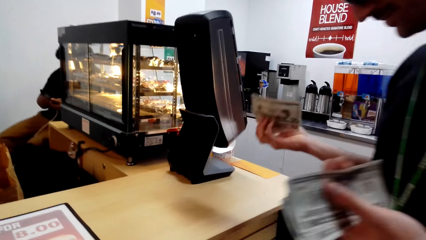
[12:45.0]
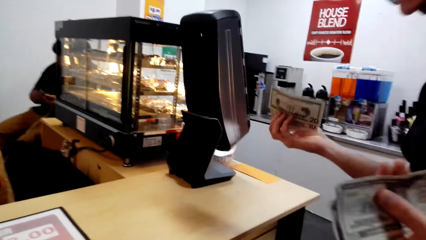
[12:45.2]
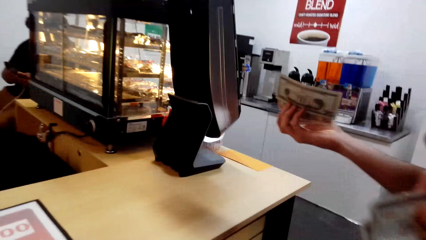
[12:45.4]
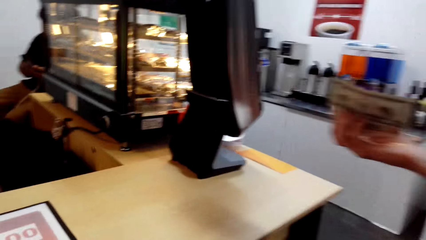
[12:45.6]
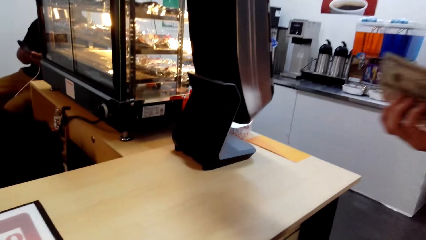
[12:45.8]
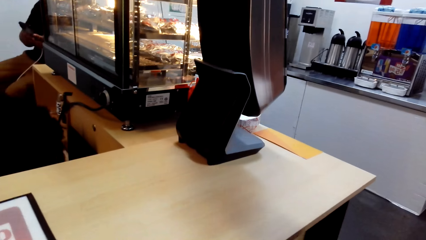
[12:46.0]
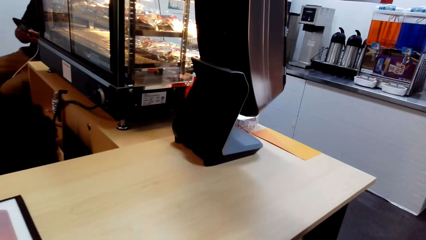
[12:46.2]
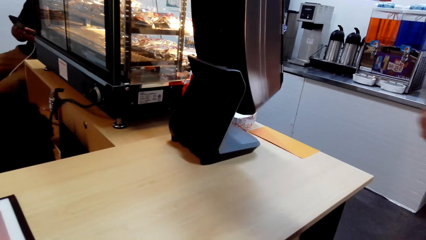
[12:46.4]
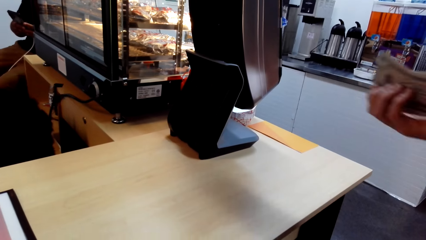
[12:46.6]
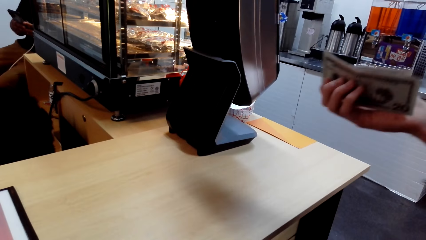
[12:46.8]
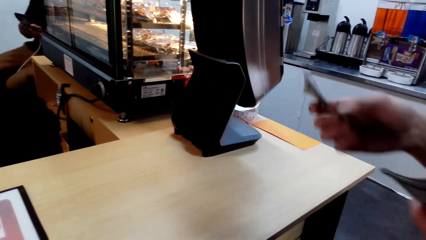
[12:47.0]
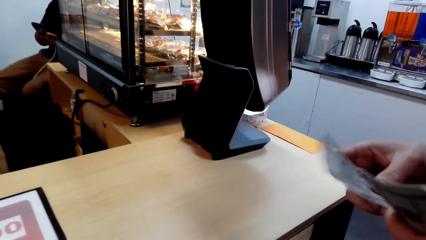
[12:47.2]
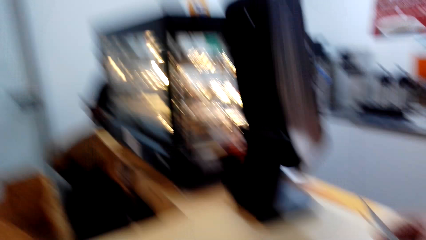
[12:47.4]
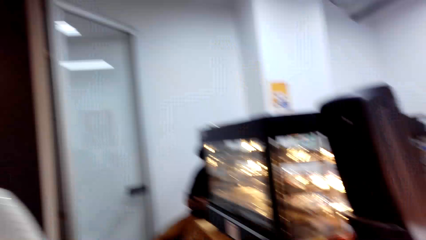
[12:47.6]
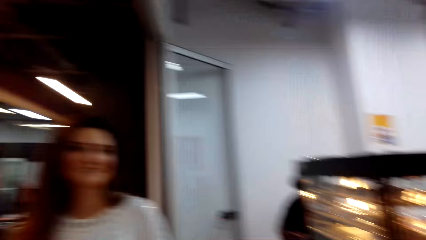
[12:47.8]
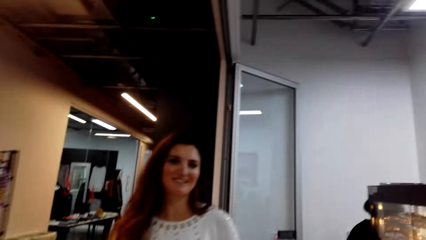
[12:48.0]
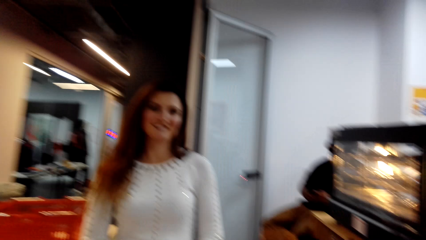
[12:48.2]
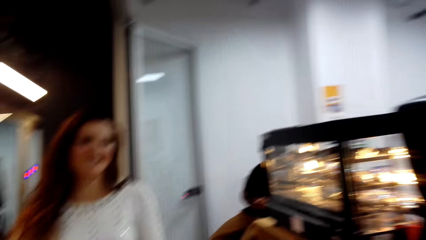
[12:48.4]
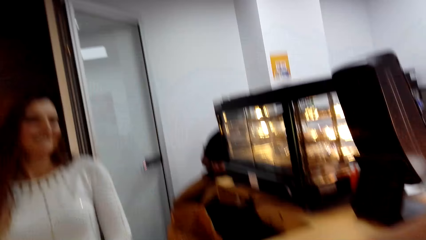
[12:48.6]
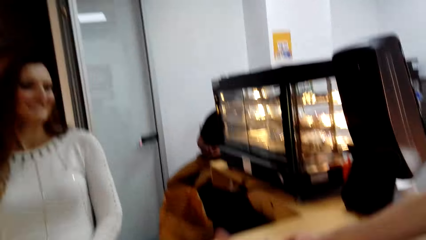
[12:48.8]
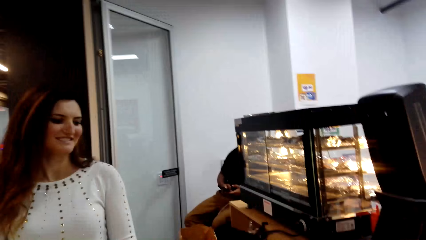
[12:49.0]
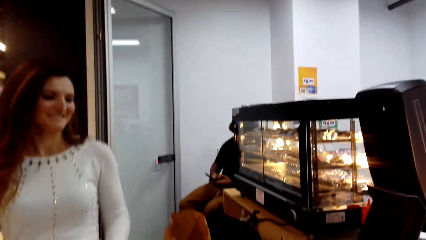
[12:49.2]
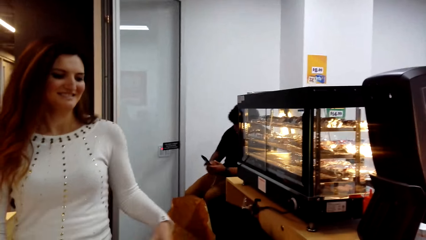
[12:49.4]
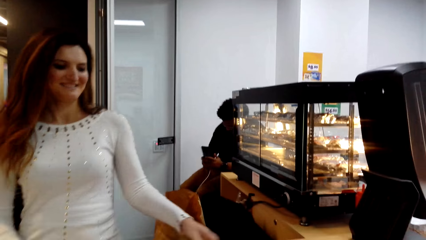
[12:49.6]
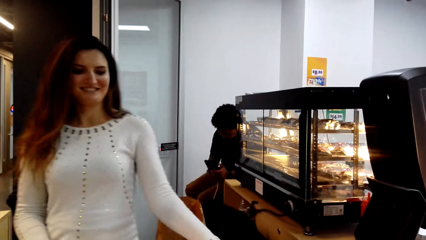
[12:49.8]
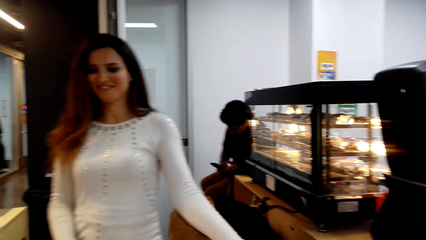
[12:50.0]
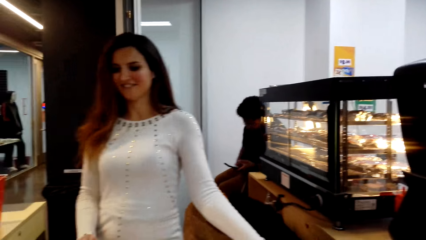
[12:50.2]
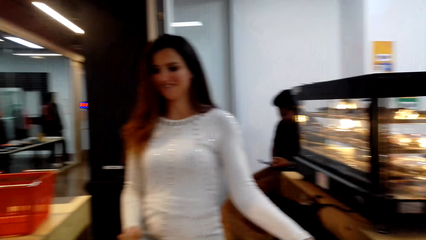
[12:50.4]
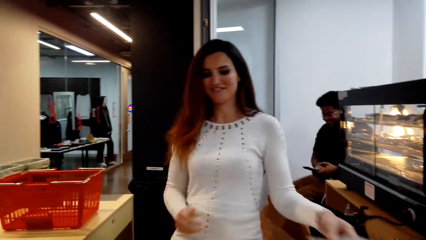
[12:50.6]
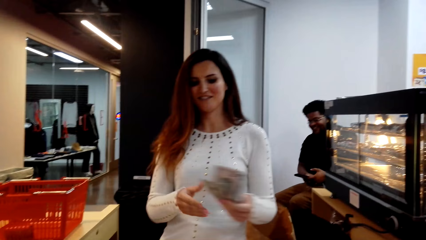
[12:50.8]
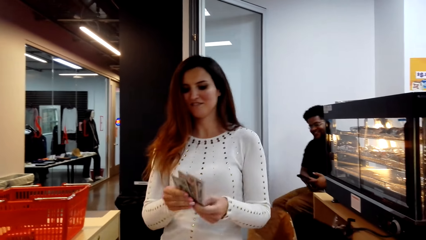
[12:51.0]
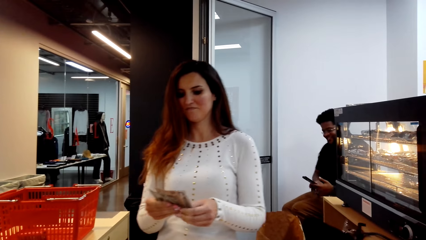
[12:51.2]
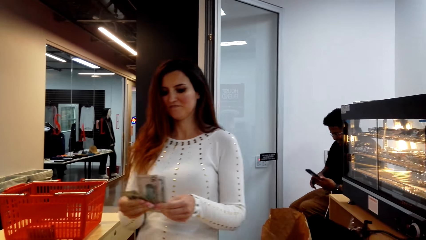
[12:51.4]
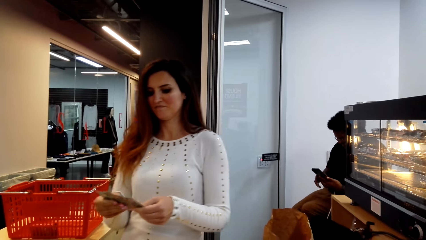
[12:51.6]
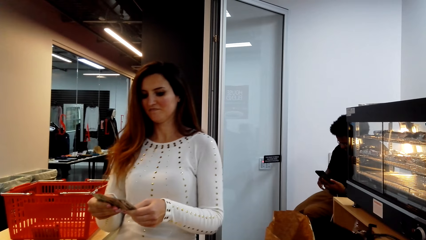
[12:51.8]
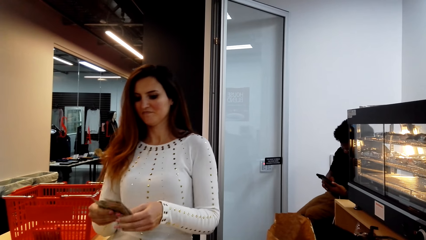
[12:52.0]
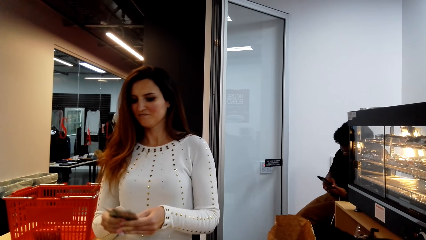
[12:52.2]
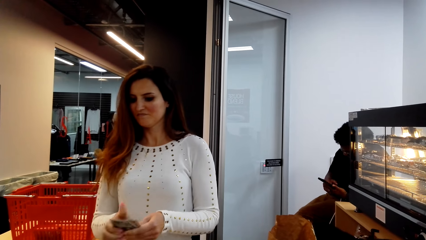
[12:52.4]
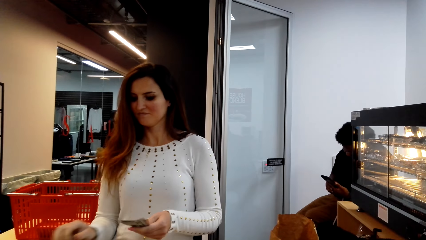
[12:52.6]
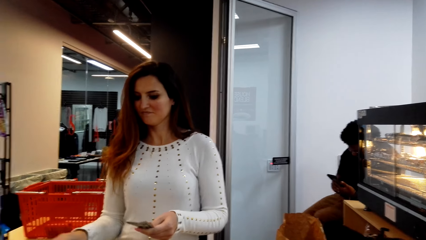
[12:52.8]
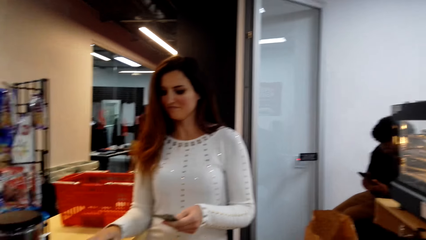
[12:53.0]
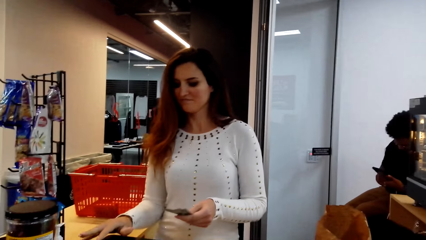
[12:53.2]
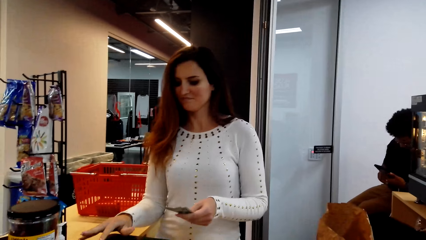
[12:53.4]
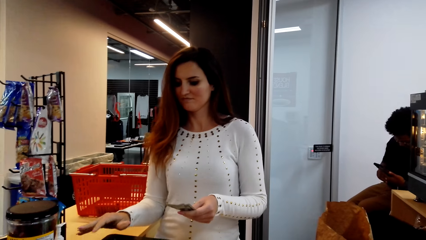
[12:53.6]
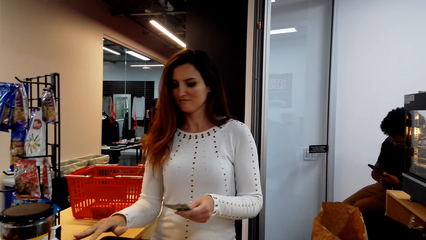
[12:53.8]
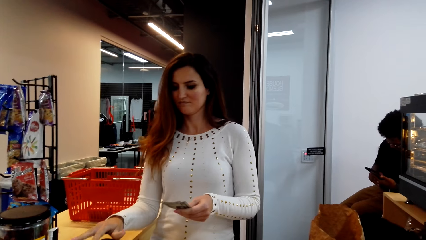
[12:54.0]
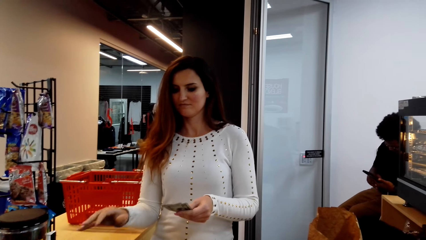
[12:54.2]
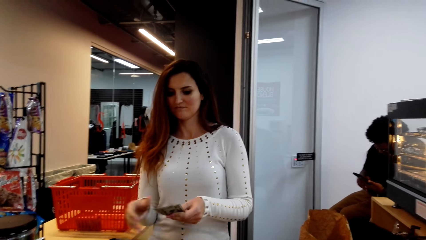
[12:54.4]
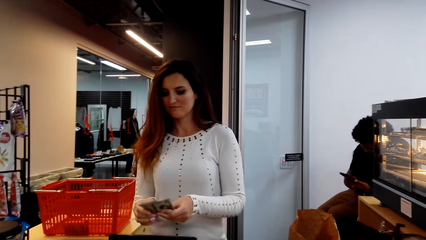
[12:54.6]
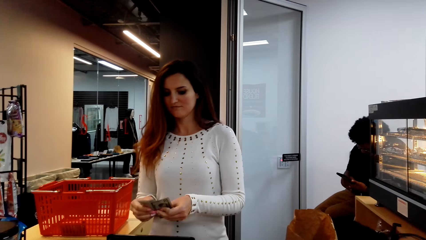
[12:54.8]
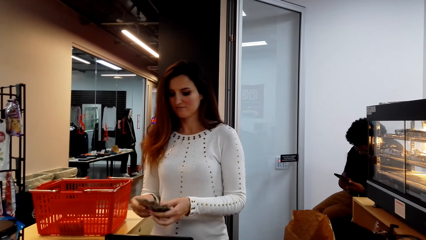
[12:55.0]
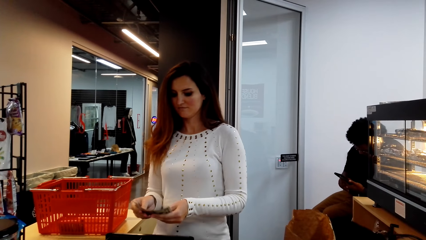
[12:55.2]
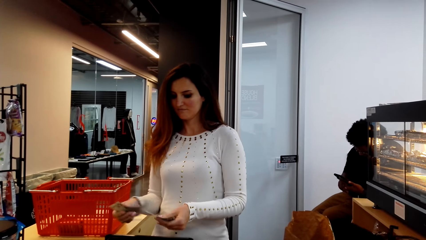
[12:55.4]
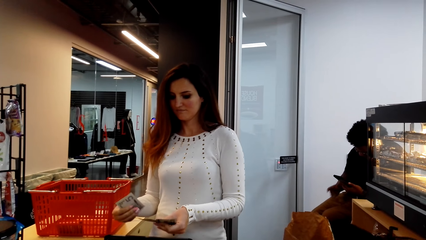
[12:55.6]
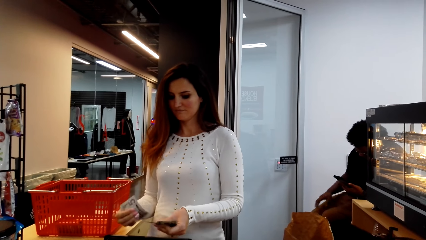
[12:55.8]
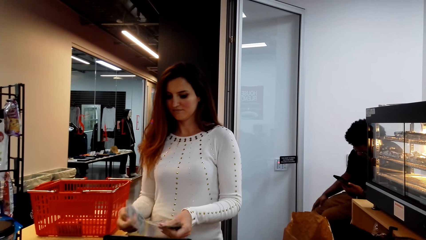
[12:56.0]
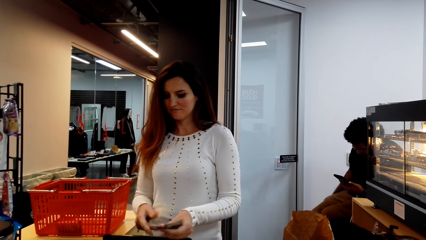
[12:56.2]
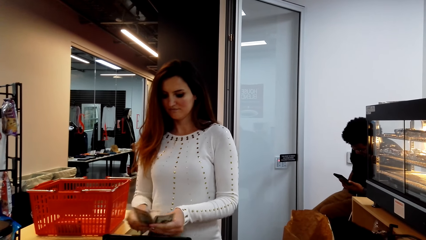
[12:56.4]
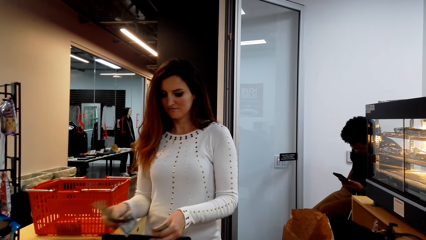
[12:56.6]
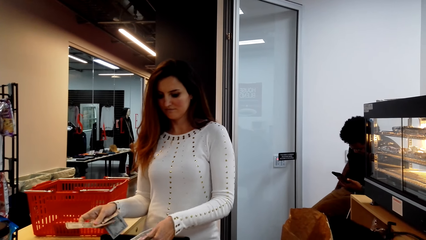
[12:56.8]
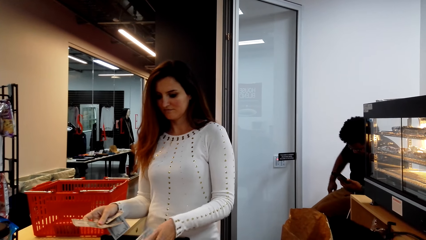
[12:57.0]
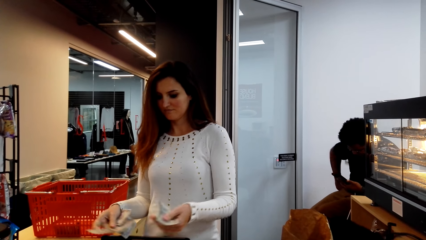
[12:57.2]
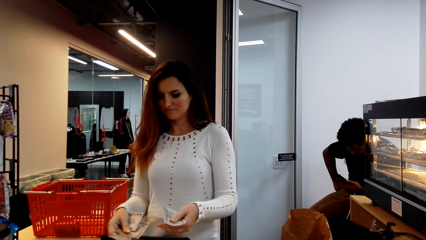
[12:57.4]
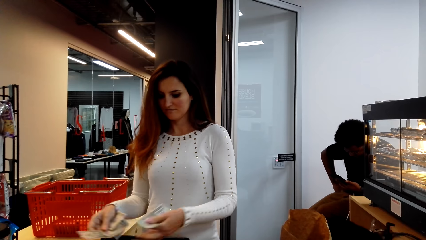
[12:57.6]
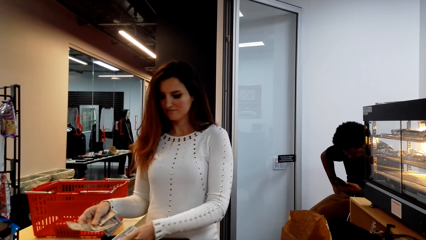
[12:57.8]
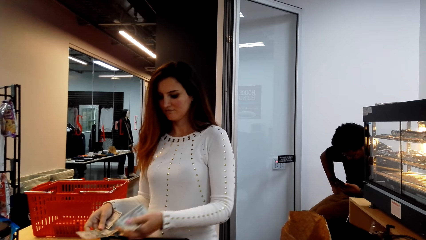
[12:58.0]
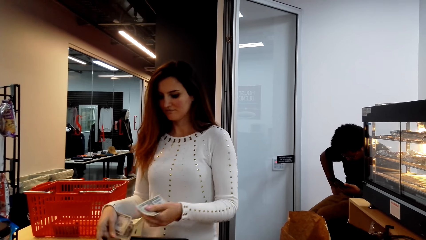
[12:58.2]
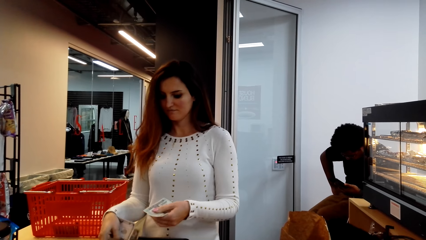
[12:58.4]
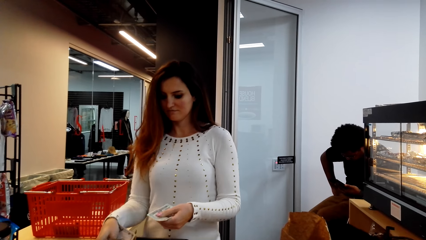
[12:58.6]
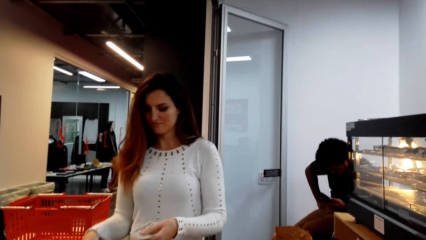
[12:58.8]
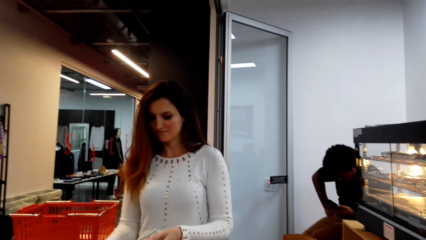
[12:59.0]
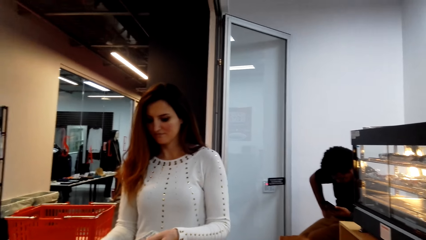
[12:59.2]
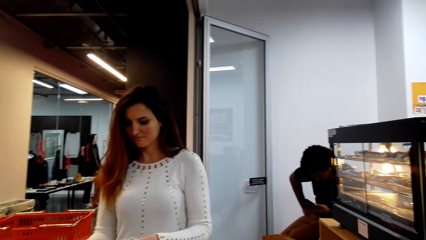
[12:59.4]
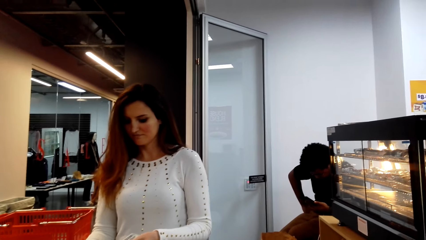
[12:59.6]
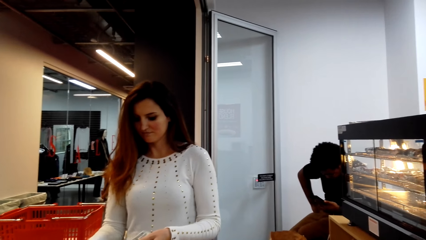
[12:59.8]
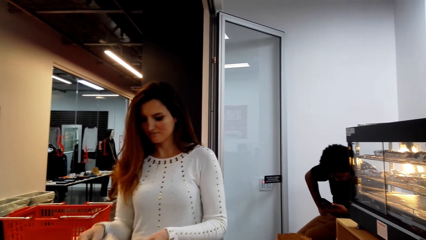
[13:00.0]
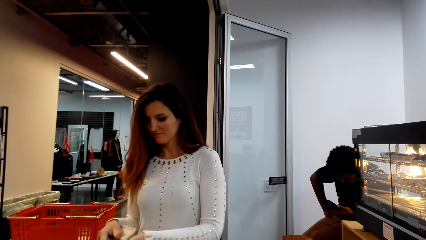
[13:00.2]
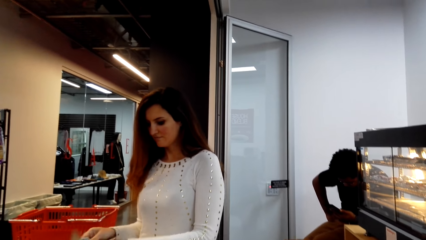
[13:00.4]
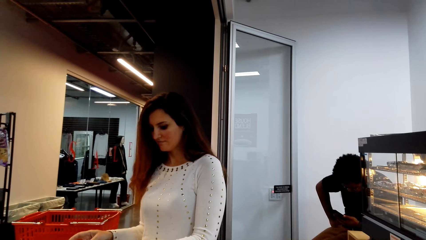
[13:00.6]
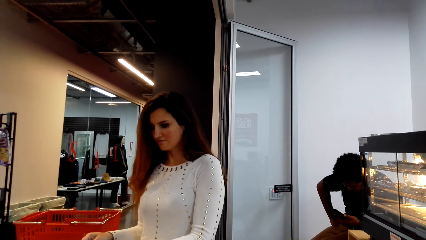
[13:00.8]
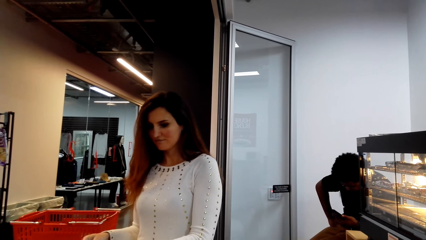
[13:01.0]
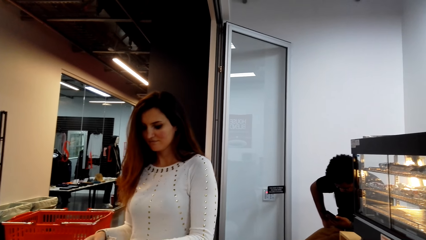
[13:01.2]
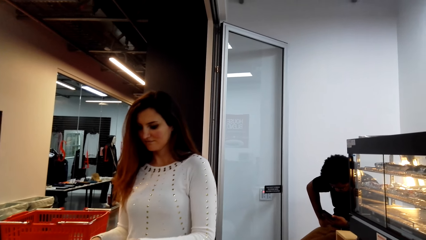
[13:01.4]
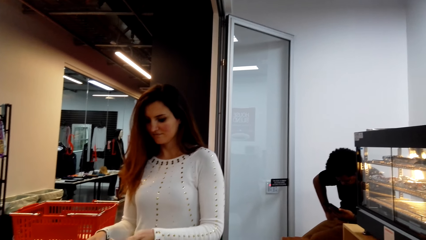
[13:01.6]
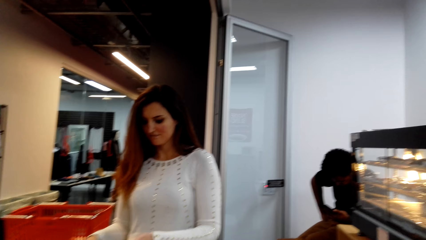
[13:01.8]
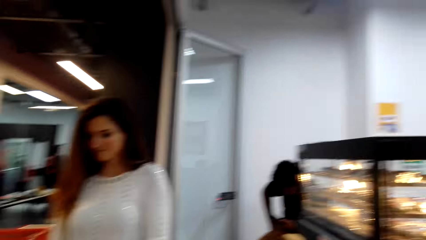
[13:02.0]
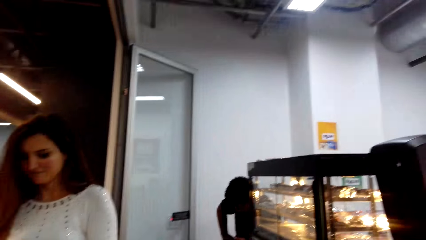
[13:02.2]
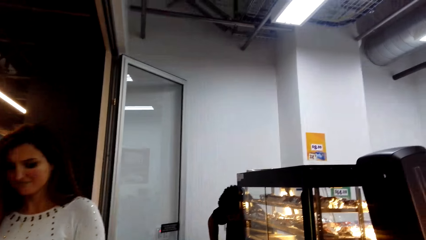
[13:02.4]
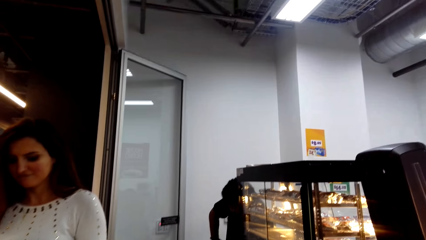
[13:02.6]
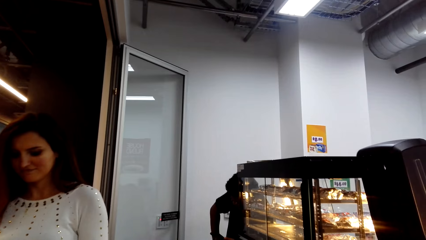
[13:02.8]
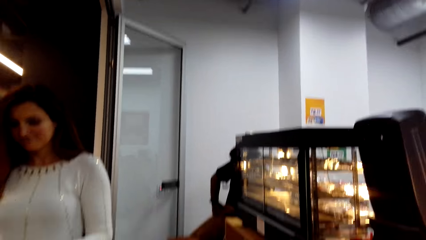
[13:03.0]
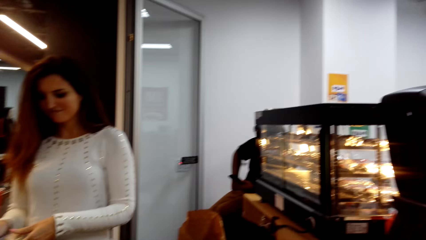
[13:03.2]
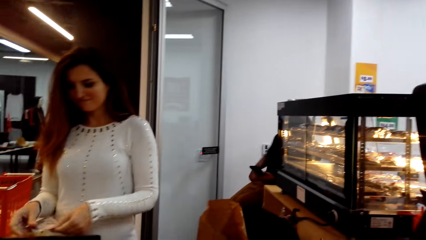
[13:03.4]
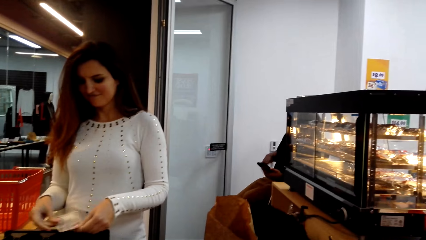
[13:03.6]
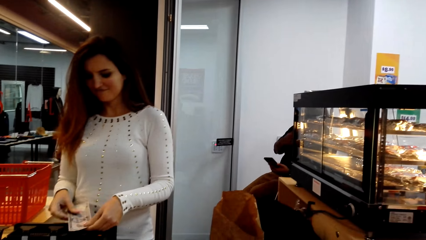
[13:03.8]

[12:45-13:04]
The camera wearer looks at the counter. A woman takes the money, presses buttons on the cash register, and puts the money in the drawer.
